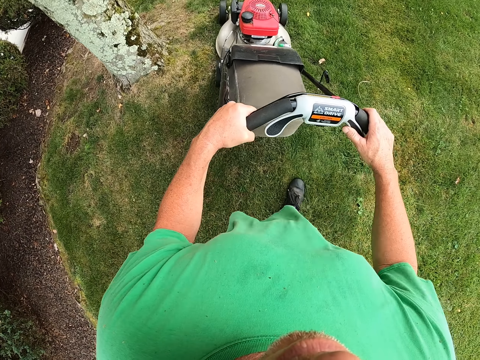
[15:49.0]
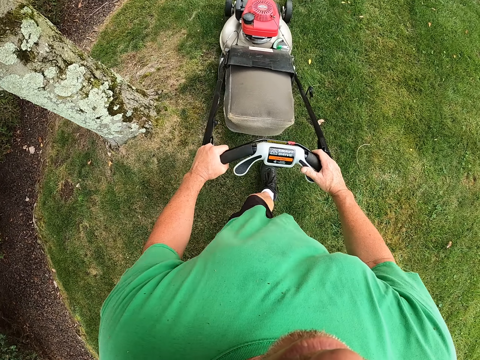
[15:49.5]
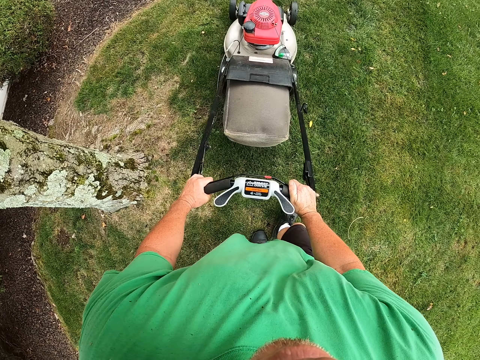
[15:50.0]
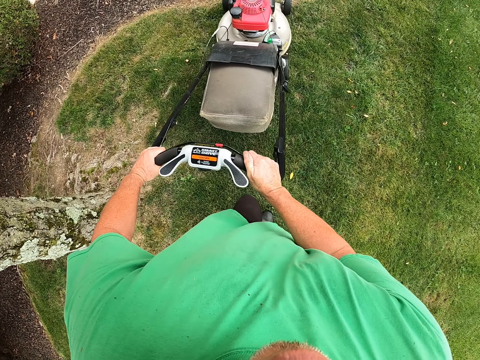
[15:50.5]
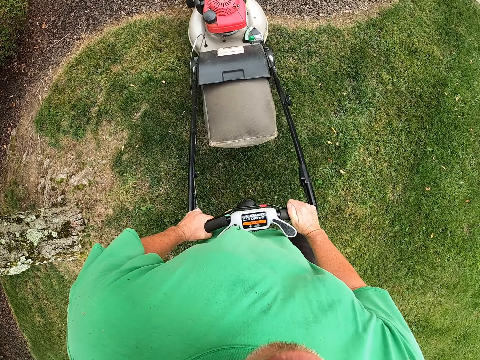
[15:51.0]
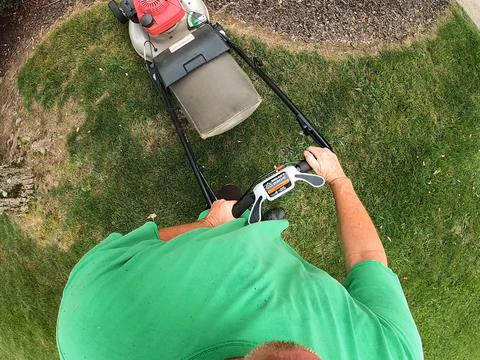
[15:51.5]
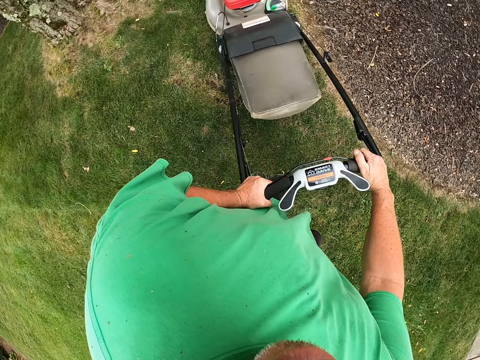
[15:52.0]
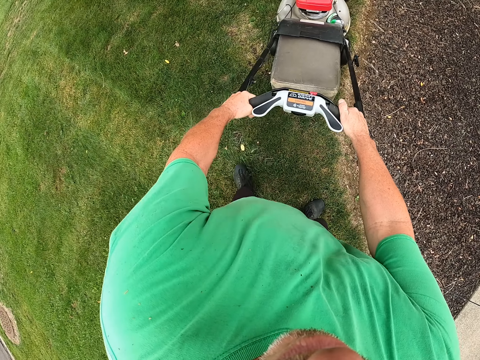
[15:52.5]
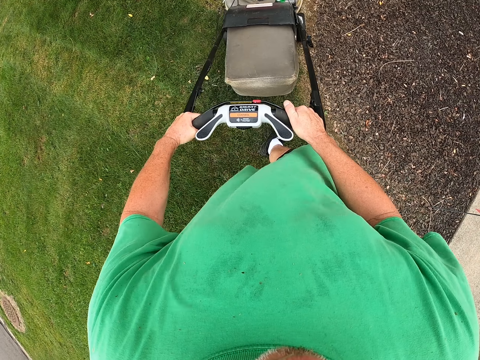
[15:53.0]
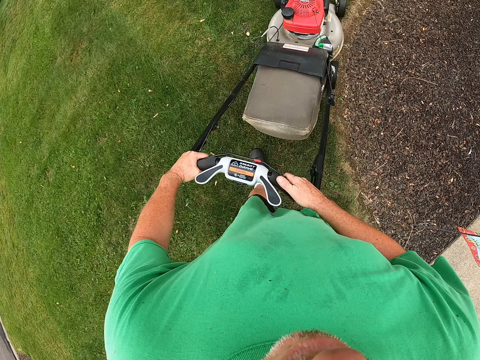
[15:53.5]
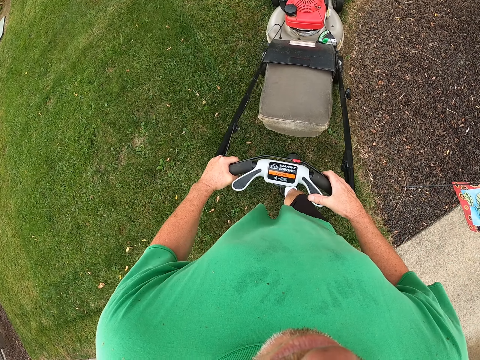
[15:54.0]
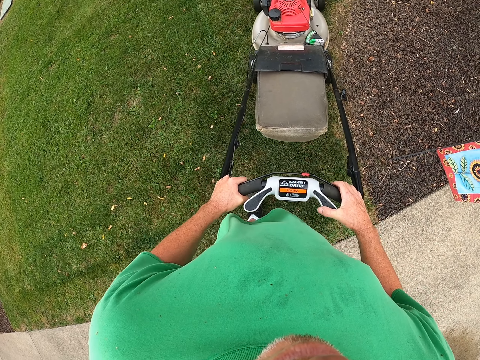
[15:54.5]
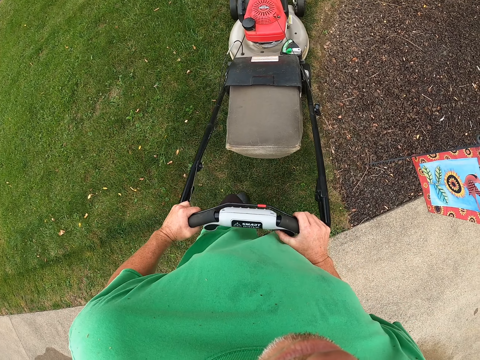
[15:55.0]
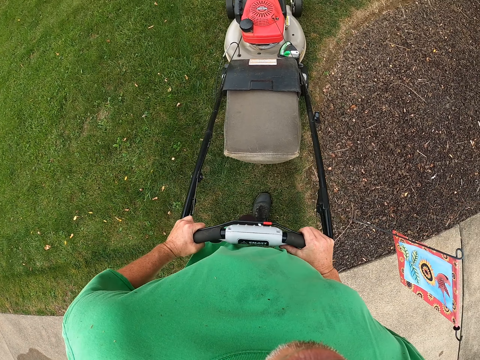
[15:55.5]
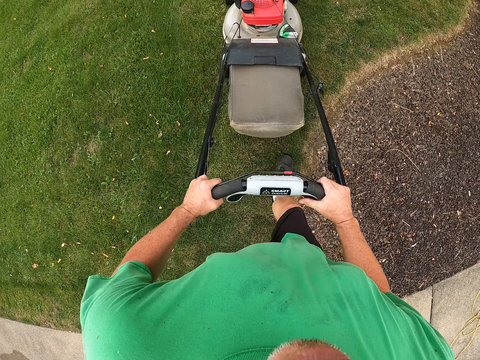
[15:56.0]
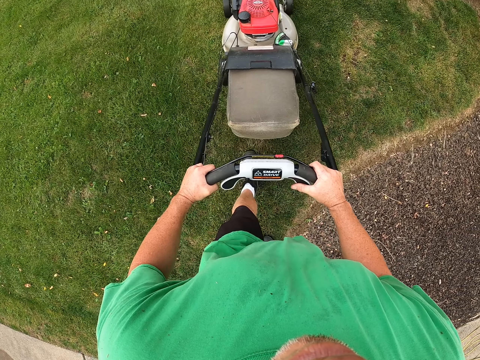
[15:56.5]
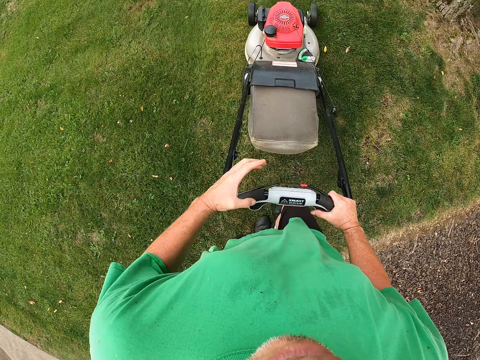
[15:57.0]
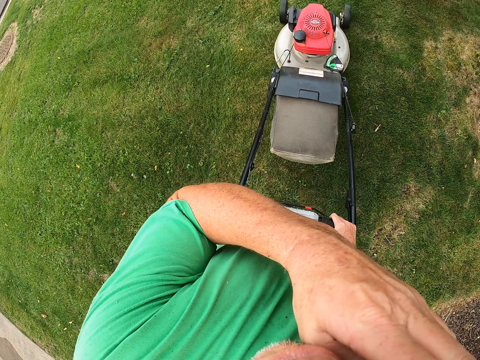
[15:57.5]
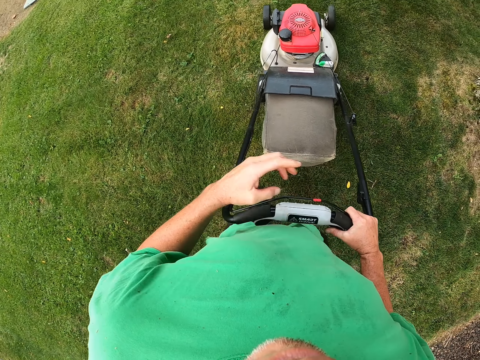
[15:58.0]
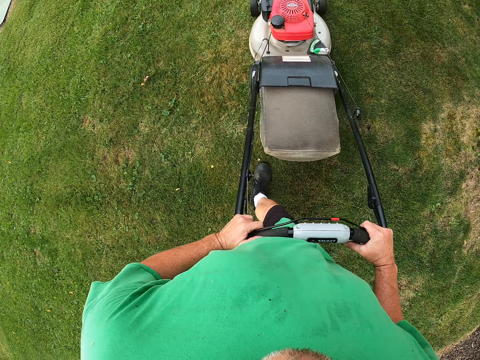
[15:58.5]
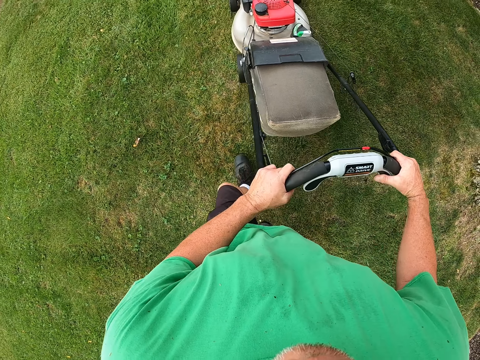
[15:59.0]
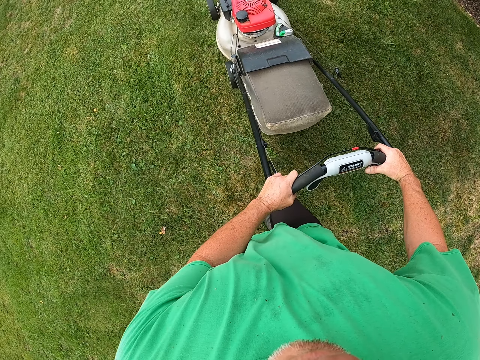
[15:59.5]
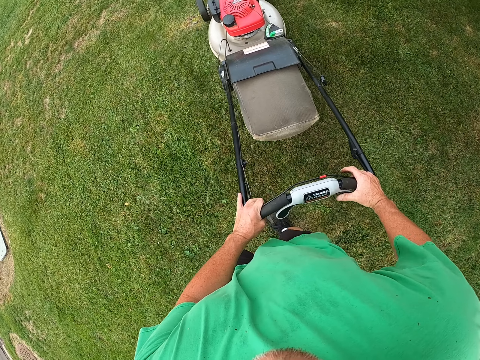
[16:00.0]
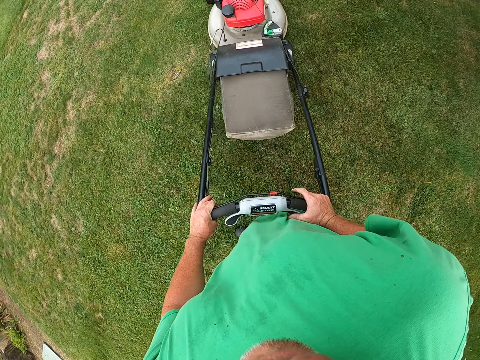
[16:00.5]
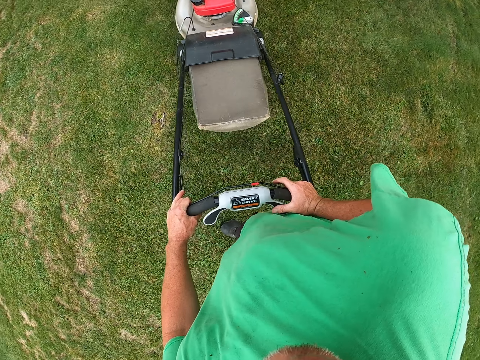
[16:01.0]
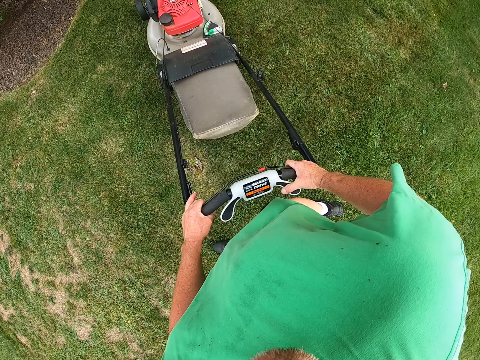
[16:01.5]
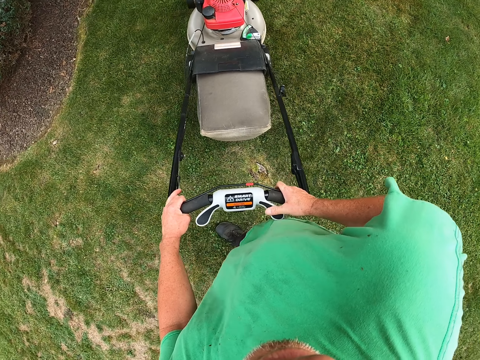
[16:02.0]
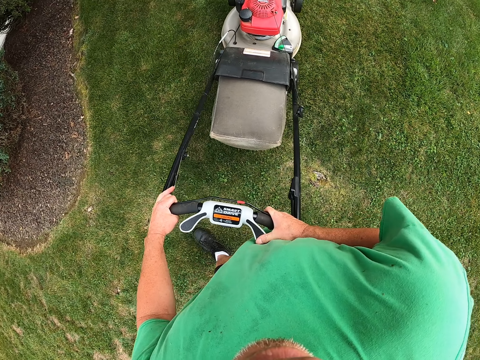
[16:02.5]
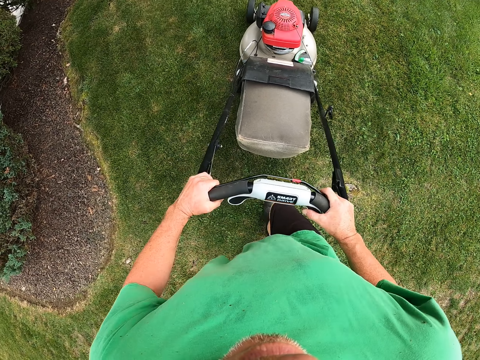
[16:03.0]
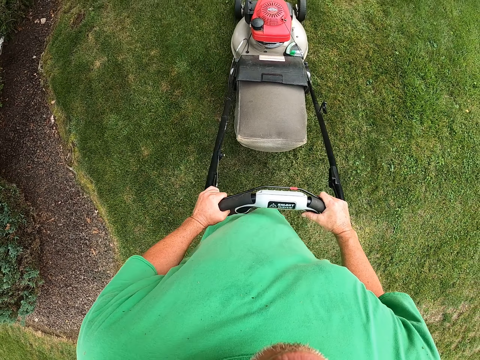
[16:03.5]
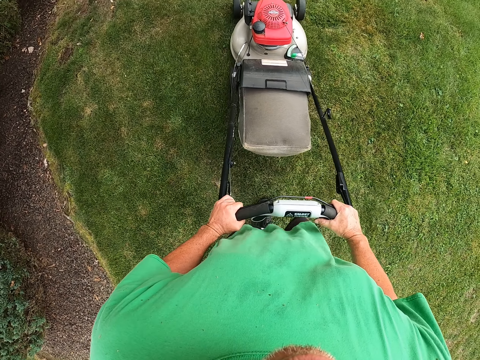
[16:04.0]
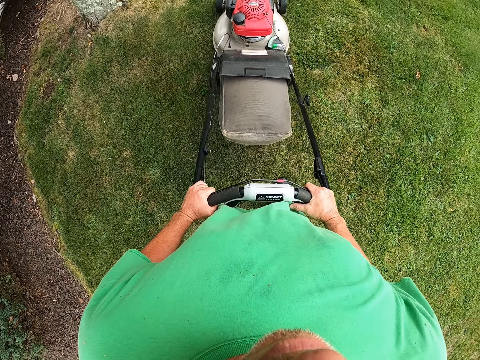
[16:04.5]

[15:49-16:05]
The camera wearer removes one hand from the grass cutter handle. They touch their face. They hold the grass cutter handle with both hands. They cut the grass.

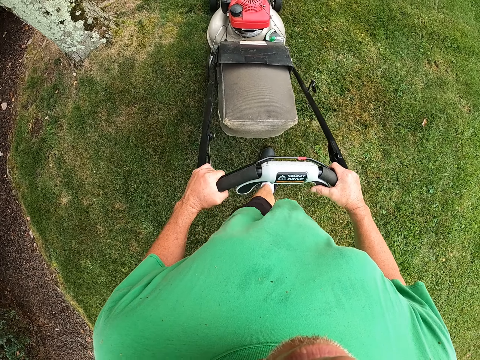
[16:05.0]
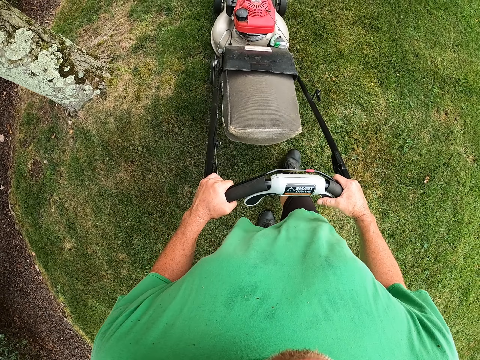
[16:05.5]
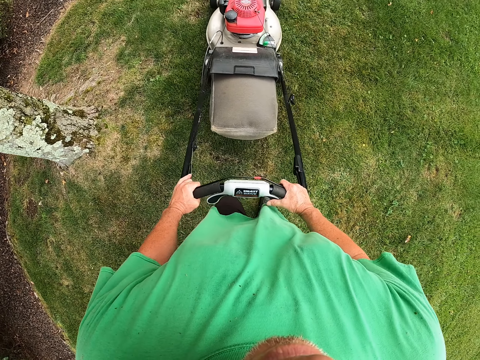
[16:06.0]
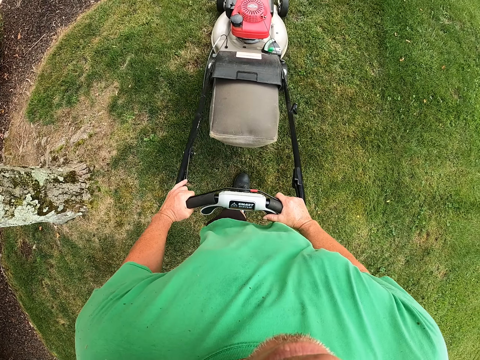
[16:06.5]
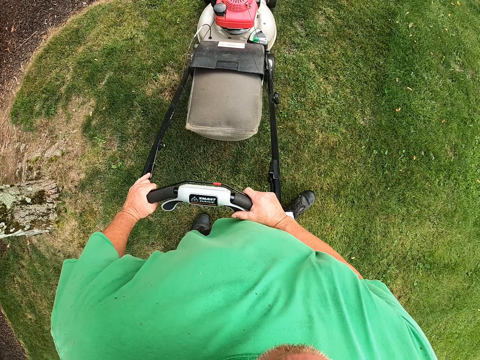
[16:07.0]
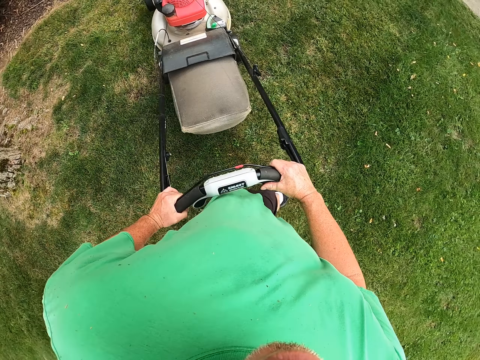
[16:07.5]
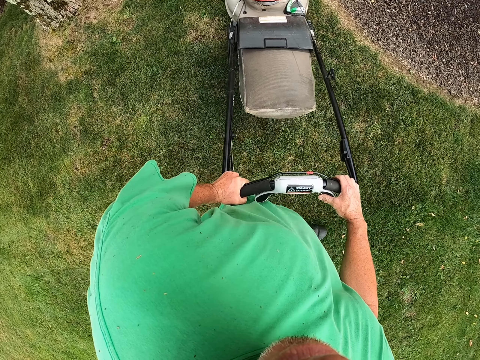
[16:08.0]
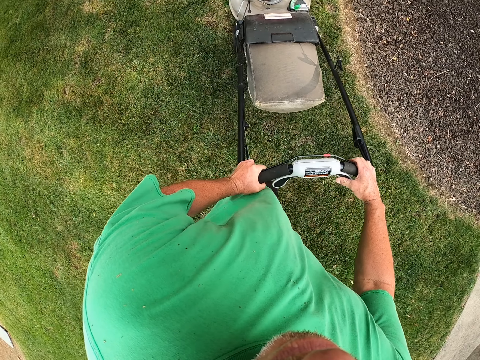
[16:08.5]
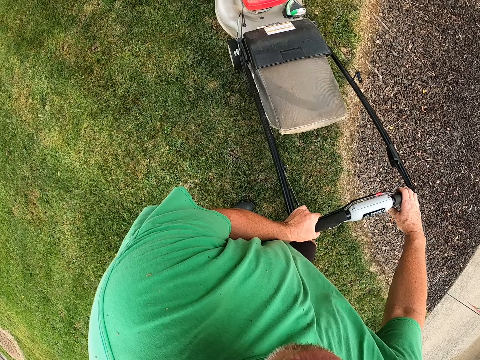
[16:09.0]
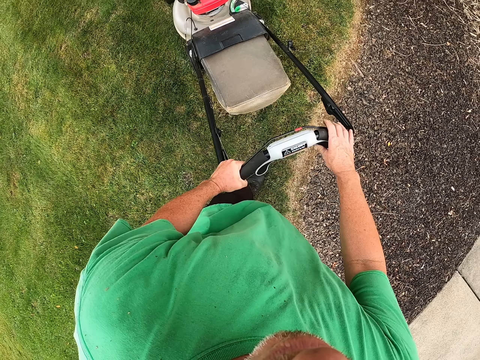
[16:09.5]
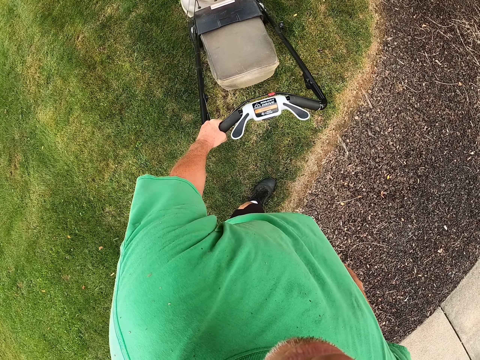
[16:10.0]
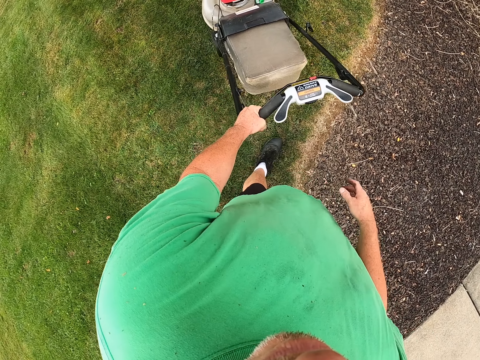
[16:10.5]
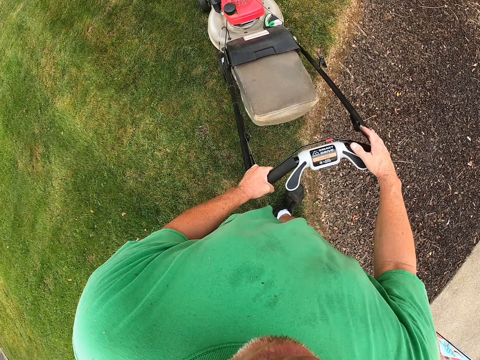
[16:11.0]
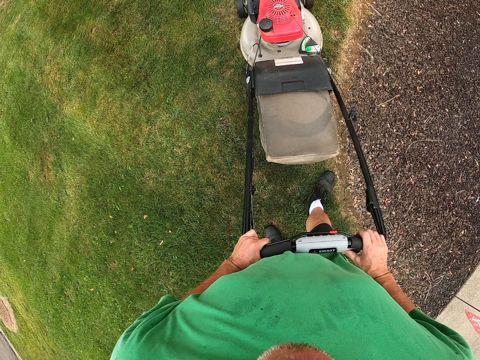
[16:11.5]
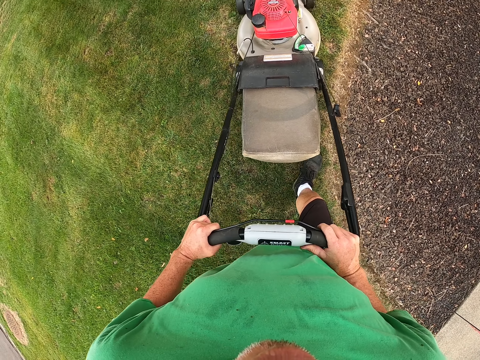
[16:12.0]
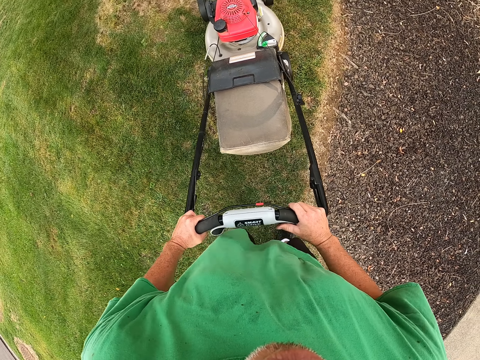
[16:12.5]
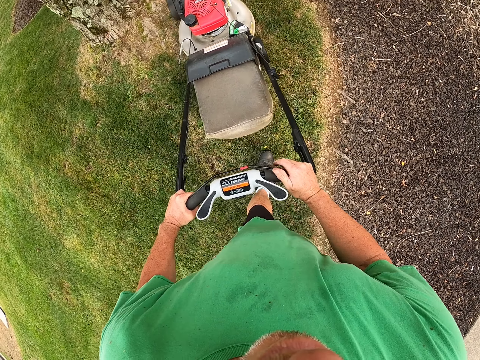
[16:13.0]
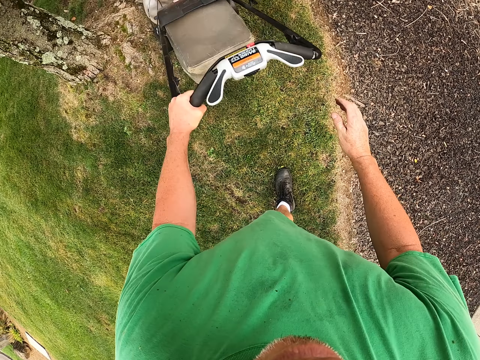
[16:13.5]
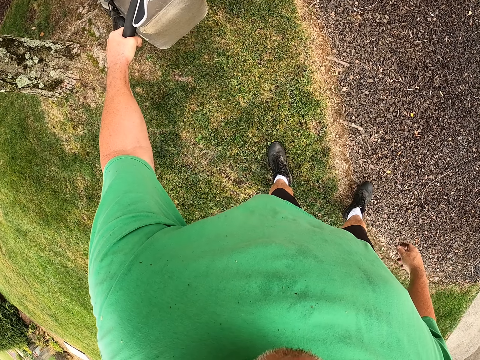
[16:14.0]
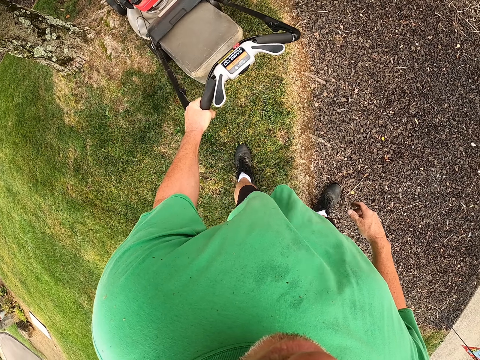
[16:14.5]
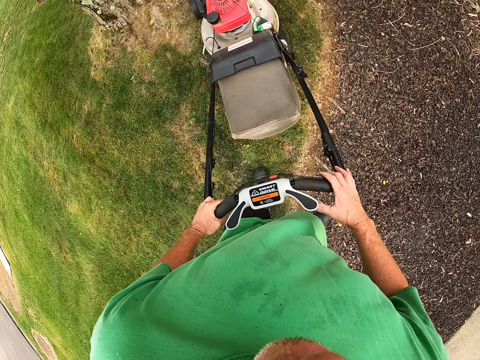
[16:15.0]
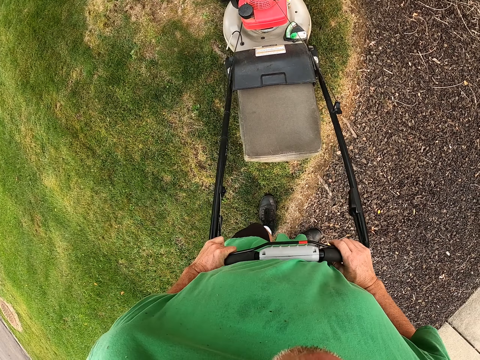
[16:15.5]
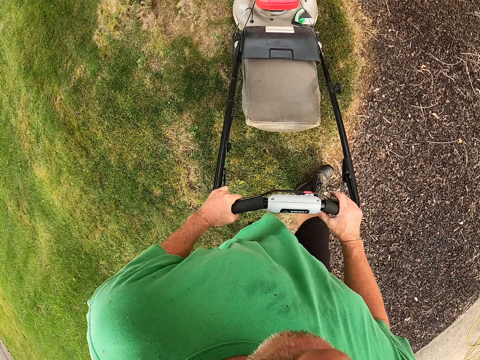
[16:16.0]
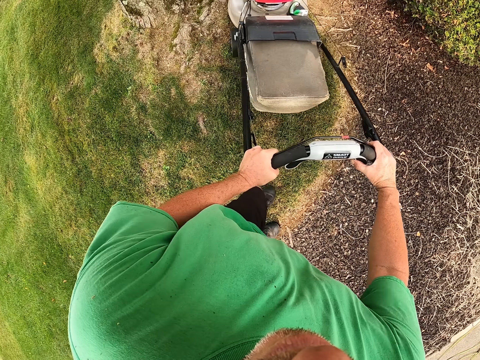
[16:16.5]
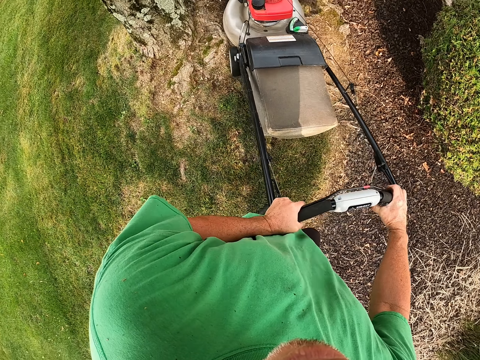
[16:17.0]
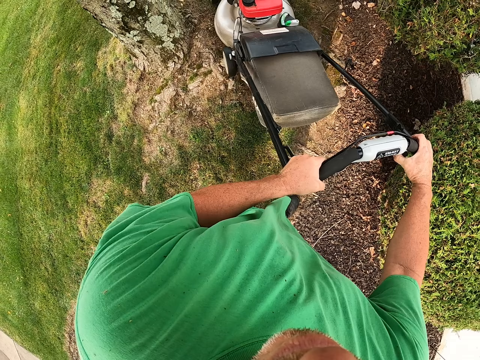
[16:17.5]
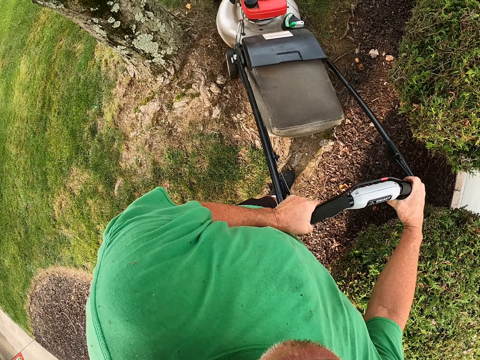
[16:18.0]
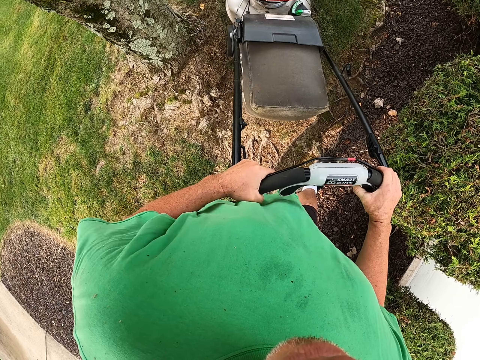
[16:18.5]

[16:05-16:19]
The camera wearer removes a hand from the grass cutter machine handle. They hold the grass cutter machine handle with both hands. They cut the grass.
